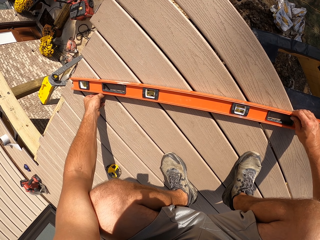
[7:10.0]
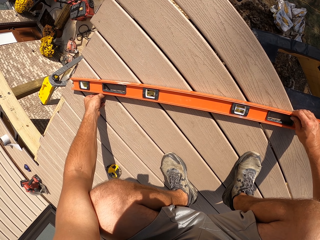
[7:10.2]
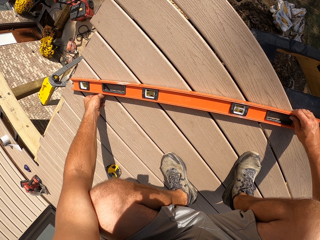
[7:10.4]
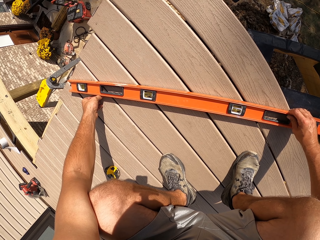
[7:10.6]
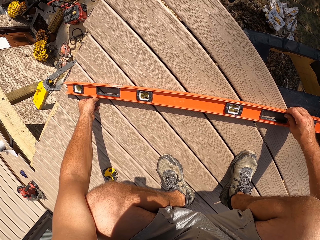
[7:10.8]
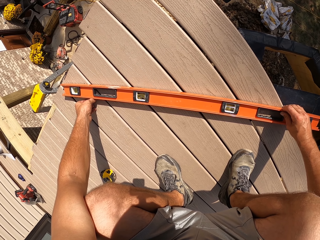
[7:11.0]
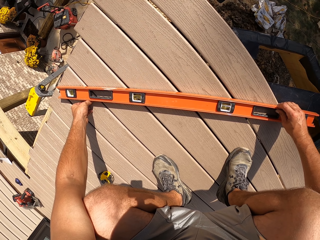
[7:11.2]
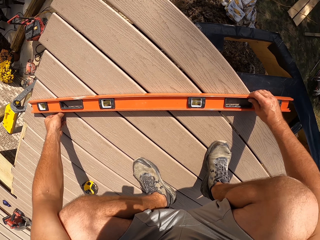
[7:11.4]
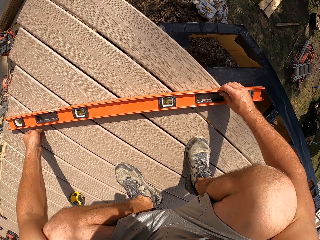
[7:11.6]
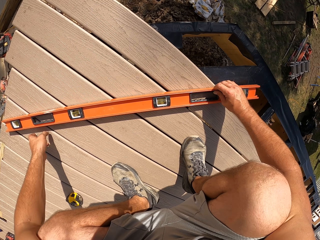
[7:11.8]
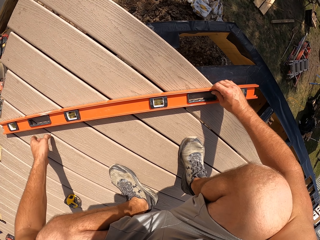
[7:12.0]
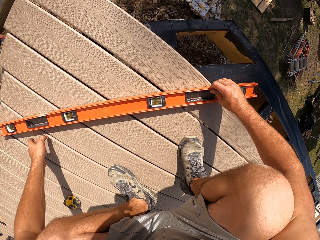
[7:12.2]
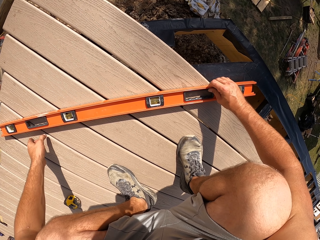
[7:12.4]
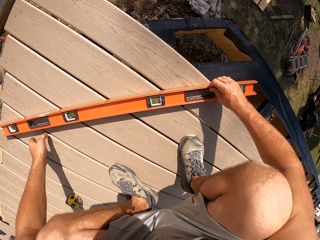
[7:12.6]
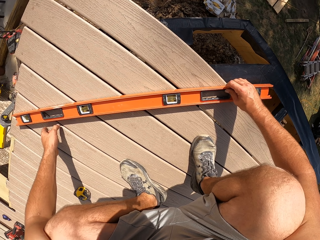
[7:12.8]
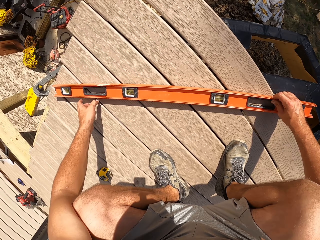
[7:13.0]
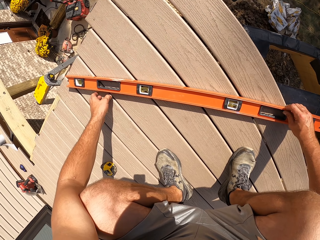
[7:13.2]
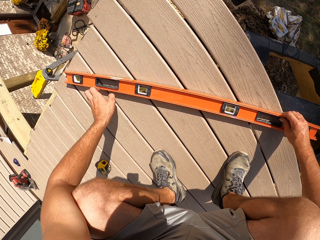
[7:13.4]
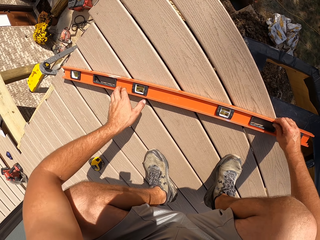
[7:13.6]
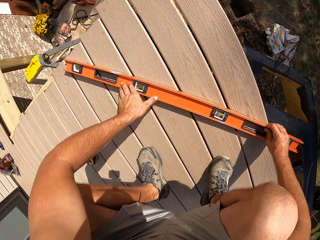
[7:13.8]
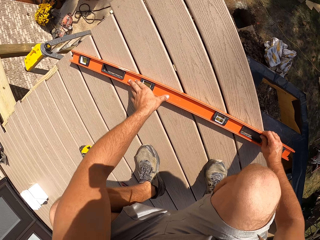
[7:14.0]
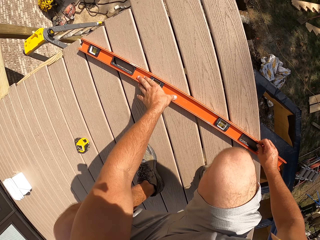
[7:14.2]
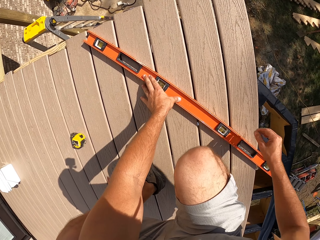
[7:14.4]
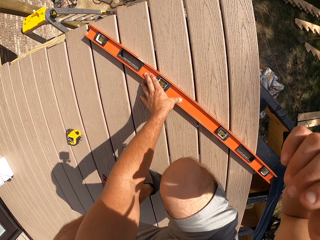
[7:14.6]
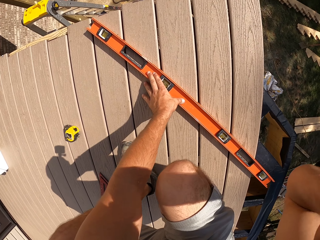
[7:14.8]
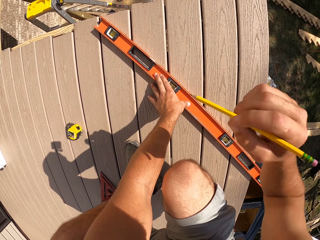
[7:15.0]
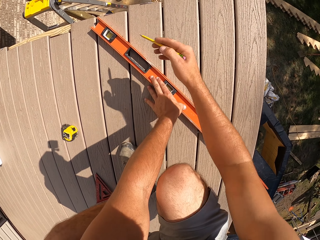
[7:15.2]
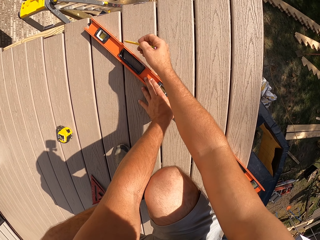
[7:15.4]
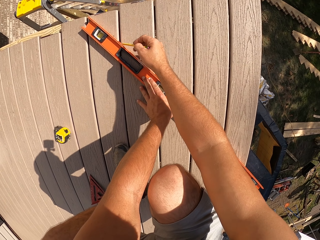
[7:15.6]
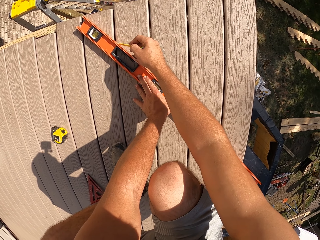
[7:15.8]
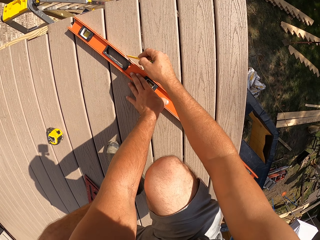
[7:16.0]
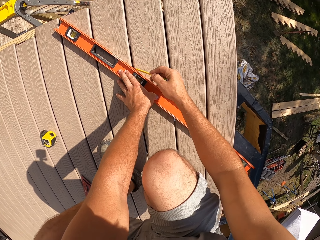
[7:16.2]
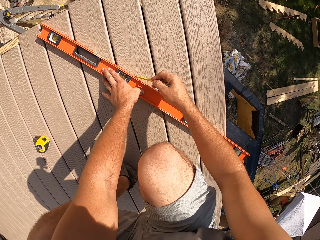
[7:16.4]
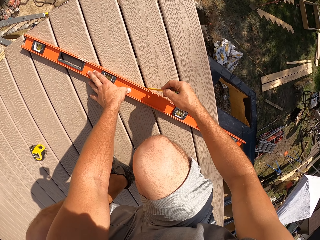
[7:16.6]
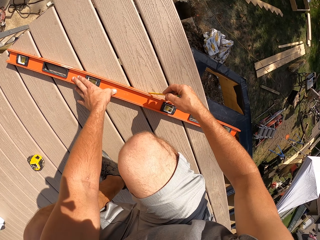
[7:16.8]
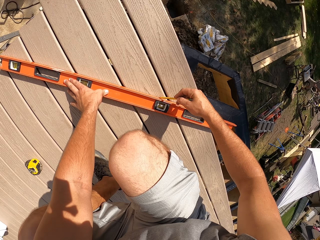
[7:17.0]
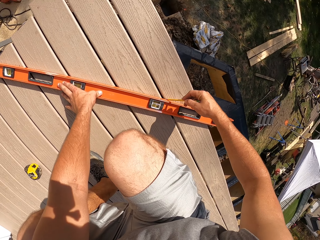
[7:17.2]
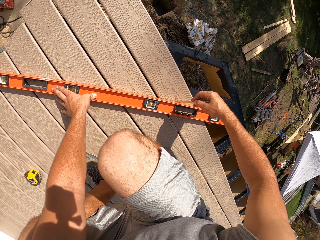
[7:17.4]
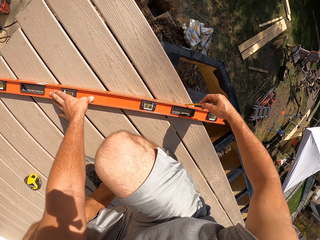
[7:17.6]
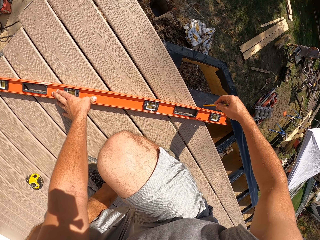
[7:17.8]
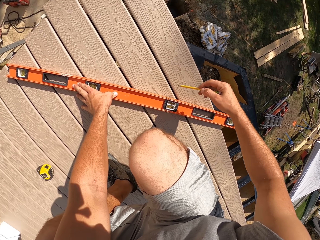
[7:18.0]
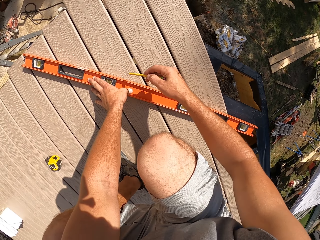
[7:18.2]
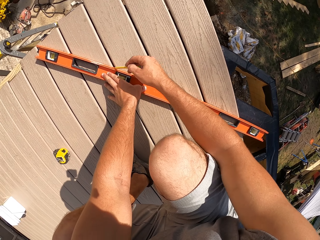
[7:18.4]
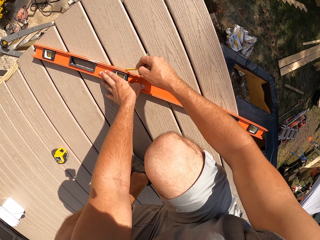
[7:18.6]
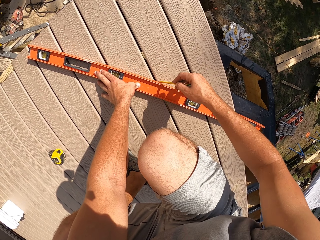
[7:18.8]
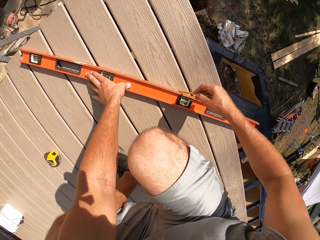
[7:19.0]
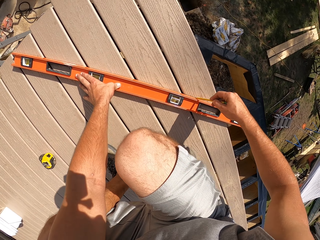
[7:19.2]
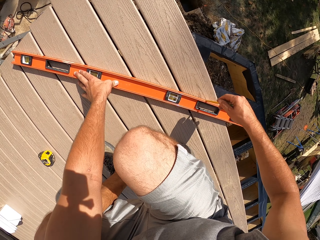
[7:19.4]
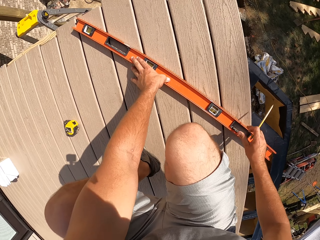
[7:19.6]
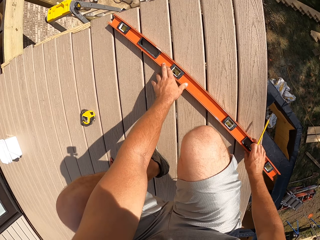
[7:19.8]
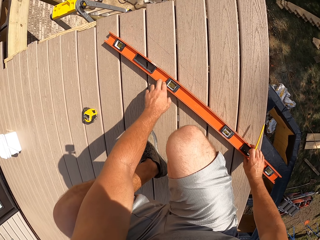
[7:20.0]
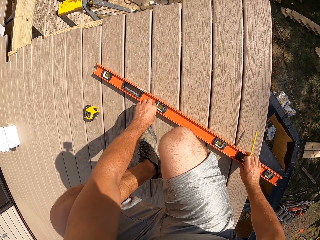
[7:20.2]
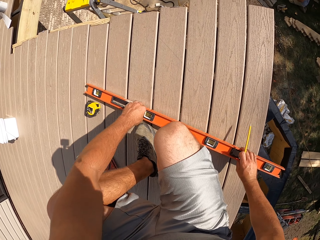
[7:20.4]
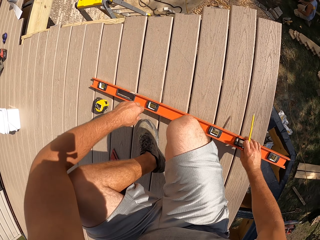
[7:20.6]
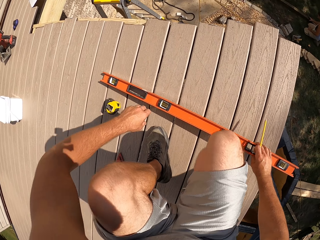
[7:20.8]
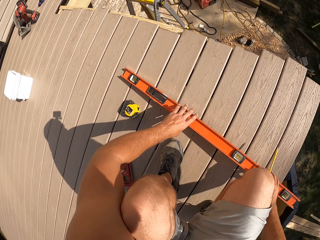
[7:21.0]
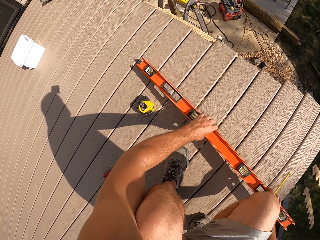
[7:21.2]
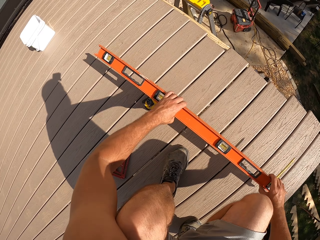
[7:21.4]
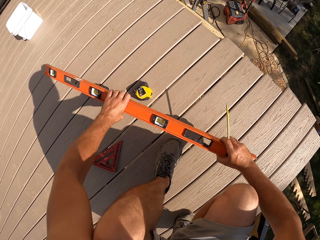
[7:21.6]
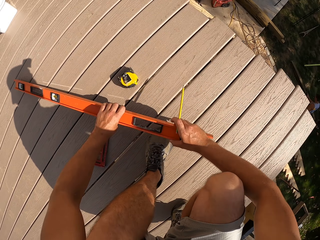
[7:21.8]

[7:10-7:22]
The camera wearer picks the pencil from the head. They mark the size required on the wood.

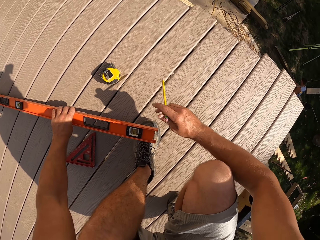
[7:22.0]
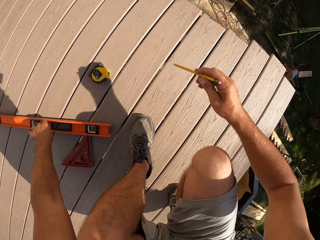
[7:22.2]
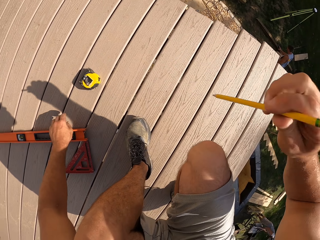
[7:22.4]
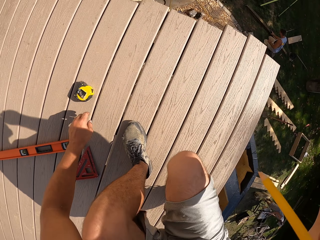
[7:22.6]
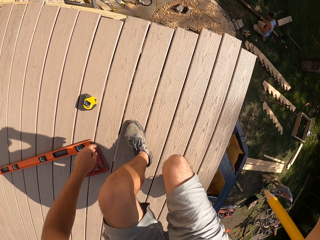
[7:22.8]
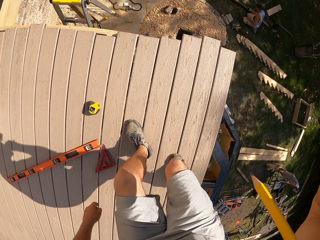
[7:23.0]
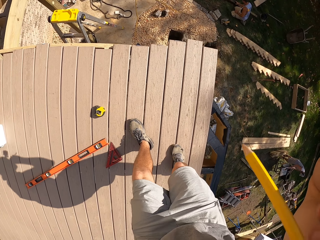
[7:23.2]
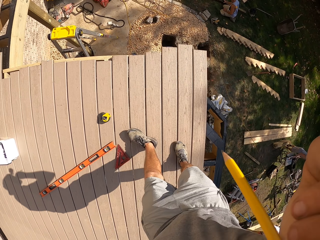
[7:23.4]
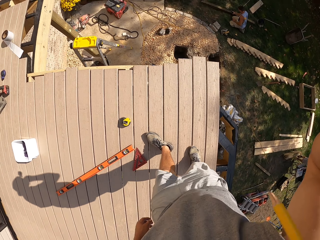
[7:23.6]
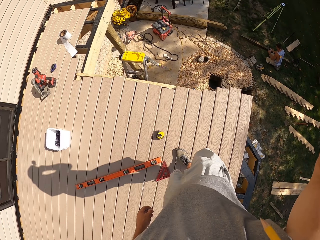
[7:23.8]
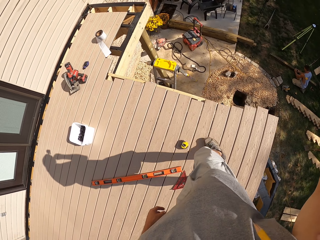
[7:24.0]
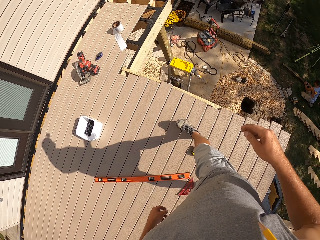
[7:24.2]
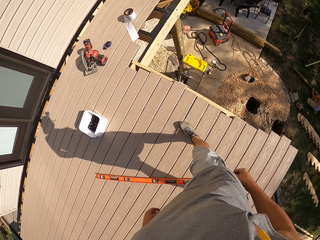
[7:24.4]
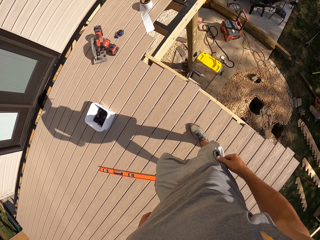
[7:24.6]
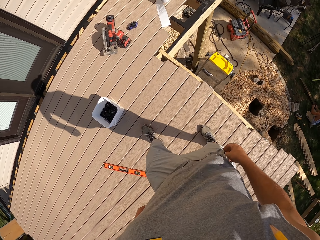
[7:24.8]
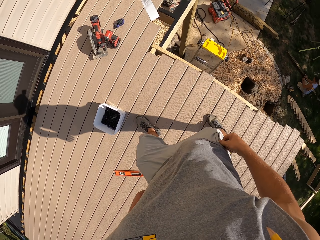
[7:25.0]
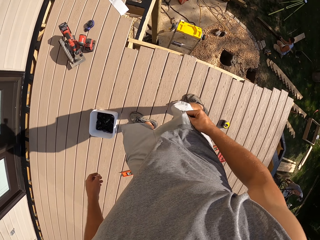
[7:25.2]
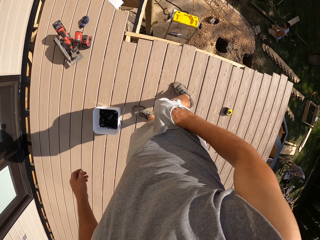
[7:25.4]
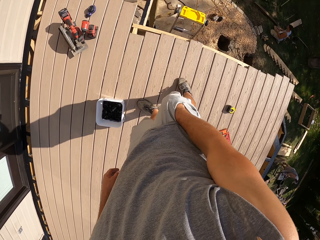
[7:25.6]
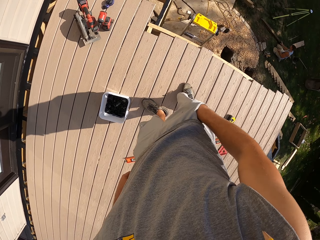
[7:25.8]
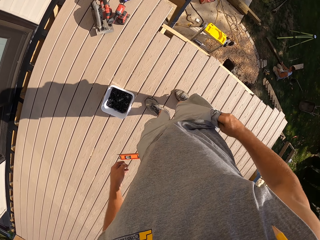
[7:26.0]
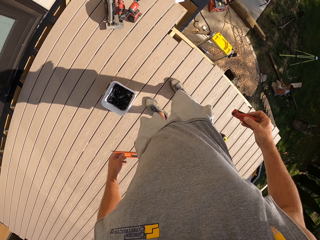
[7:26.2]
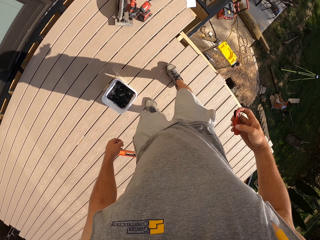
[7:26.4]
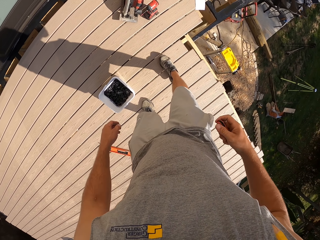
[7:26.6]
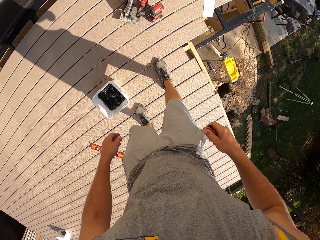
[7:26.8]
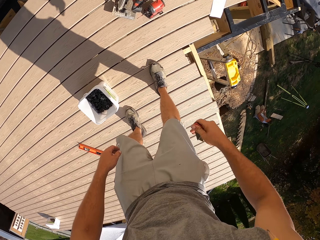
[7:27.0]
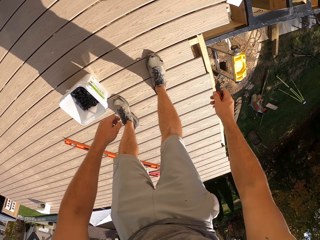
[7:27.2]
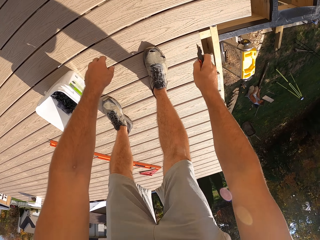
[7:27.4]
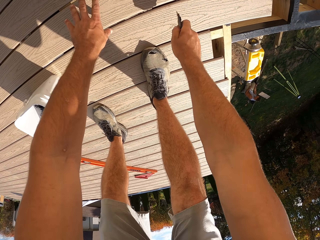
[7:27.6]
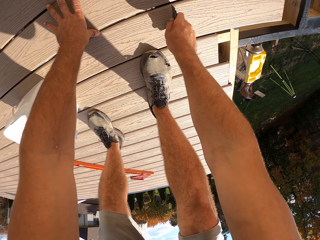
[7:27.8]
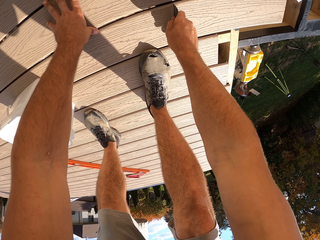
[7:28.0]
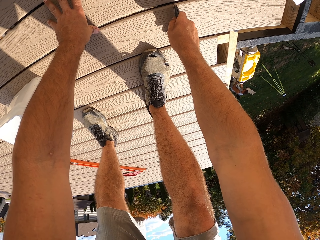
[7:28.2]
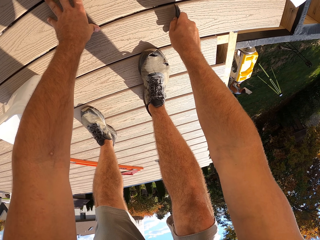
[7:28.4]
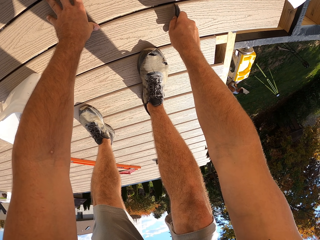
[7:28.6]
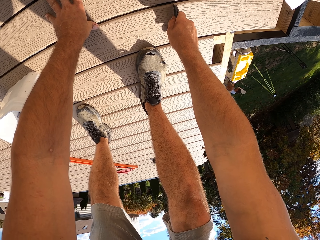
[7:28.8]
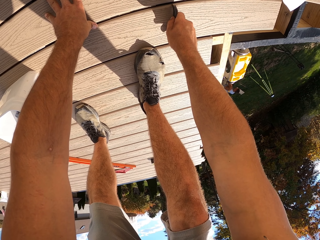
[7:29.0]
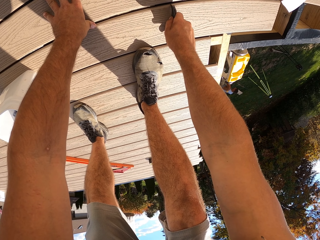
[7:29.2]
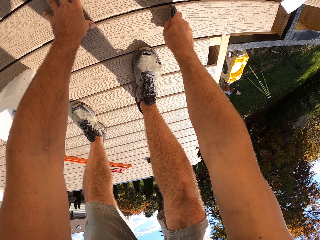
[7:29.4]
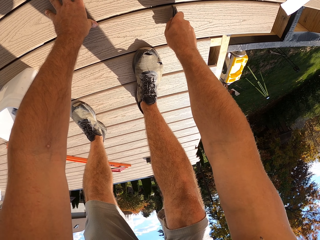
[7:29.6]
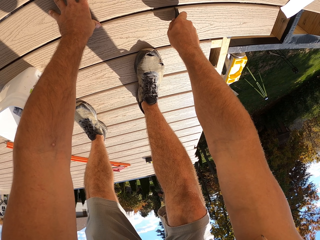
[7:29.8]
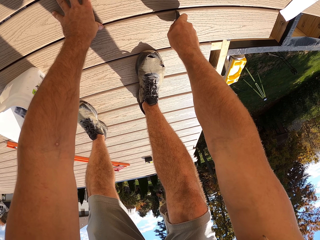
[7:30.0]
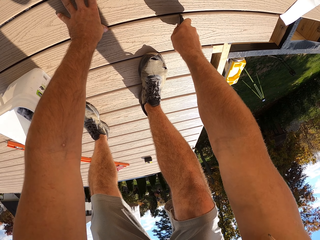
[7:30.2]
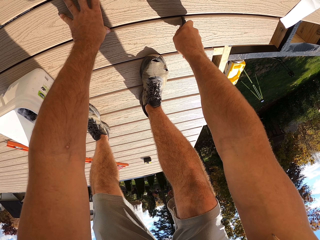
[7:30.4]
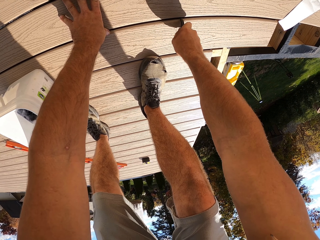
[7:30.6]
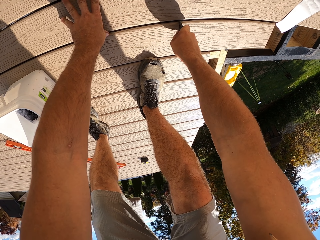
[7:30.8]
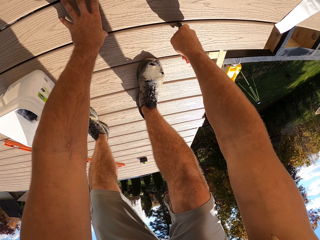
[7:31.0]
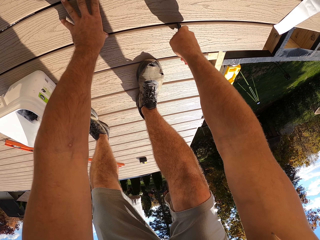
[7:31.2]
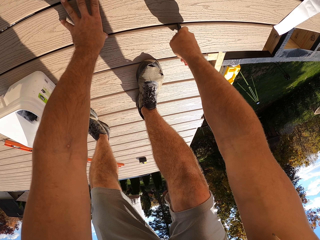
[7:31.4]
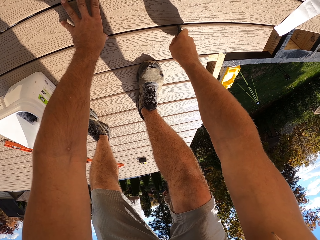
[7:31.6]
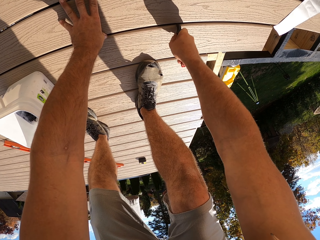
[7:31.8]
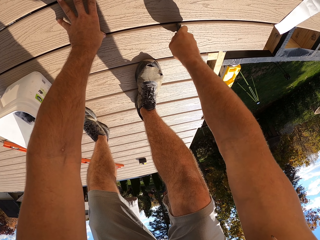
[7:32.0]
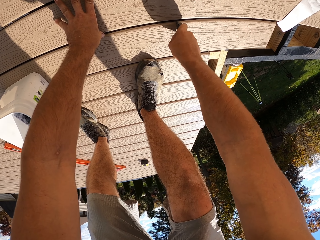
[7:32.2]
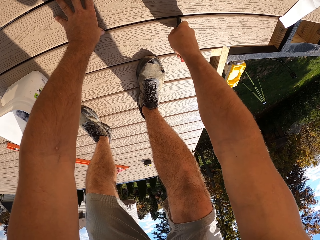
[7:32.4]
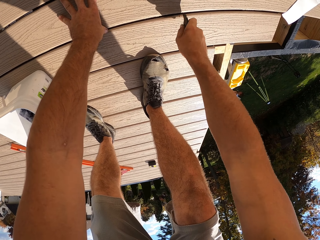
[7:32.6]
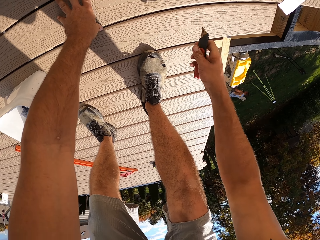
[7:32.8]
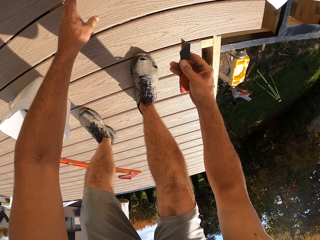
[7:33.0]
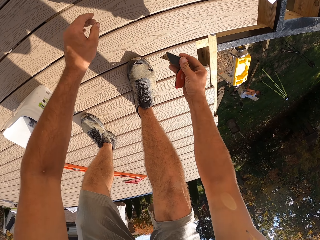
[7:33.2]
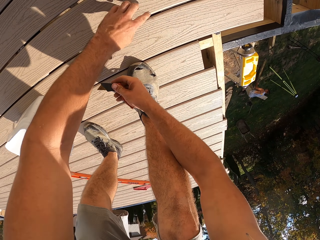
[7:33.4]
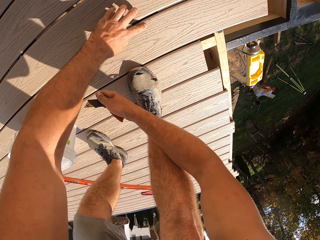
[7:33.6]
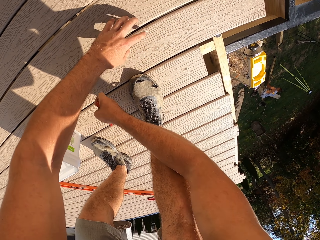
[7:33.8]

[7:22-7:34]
The camera wearer pushes away the metal ruler. They put the pencil on the head. They stand, walk and pick a cutter from the pocket. They mark the size required. They cut the wood.
